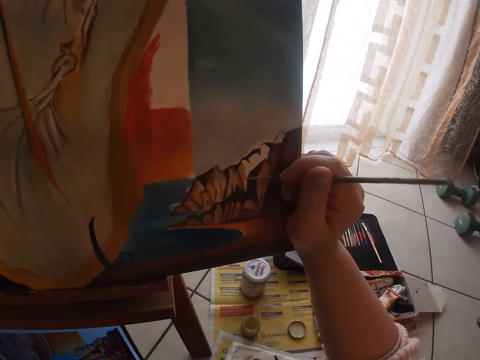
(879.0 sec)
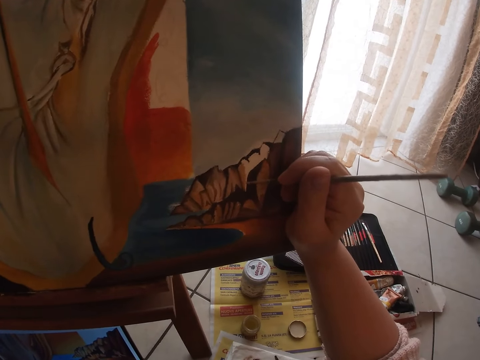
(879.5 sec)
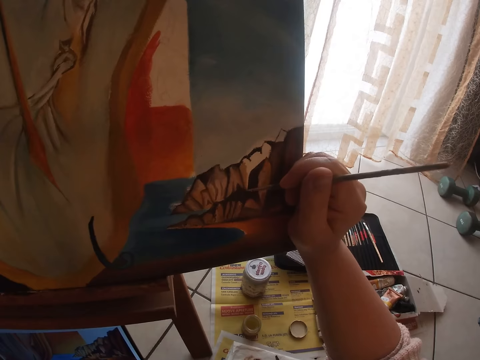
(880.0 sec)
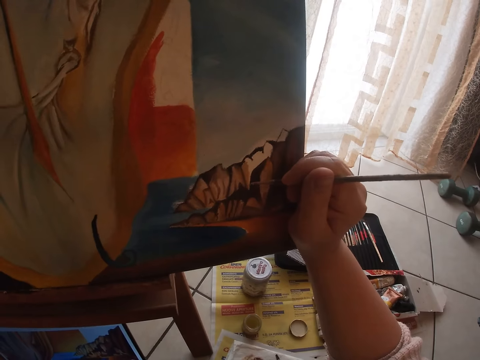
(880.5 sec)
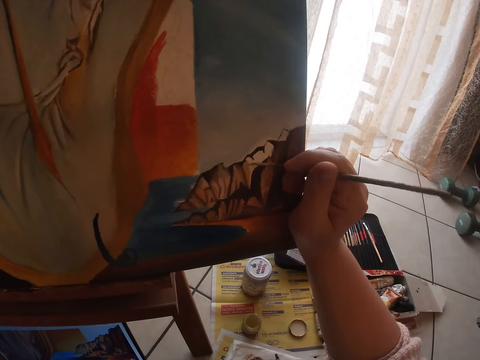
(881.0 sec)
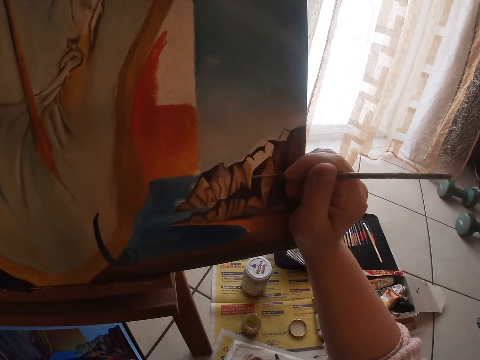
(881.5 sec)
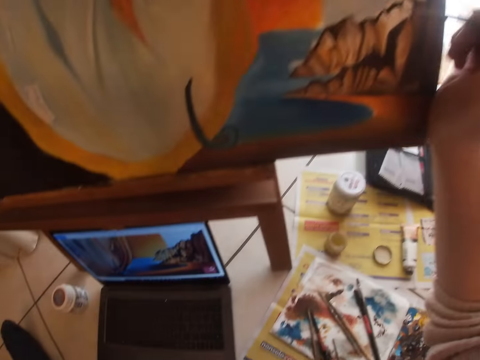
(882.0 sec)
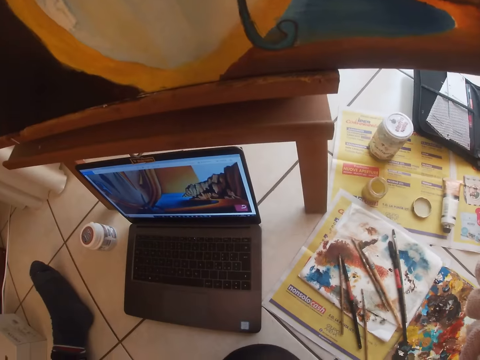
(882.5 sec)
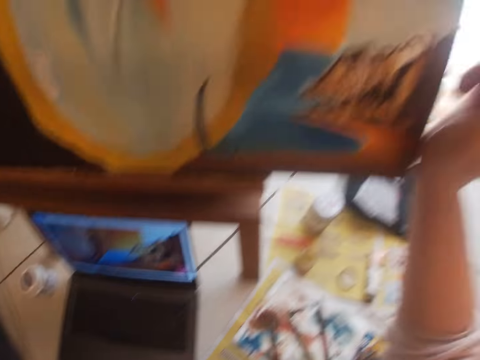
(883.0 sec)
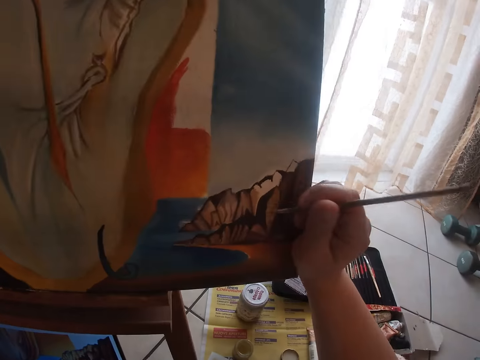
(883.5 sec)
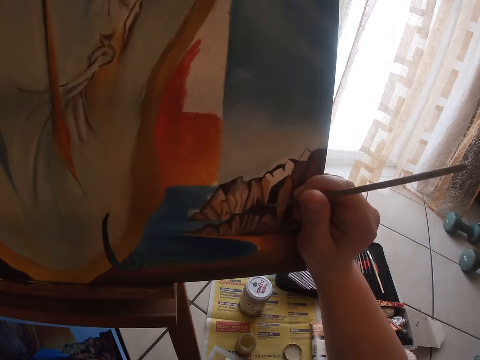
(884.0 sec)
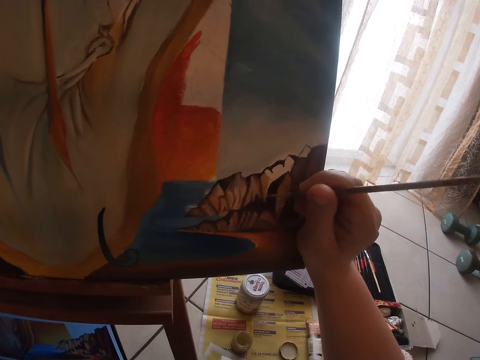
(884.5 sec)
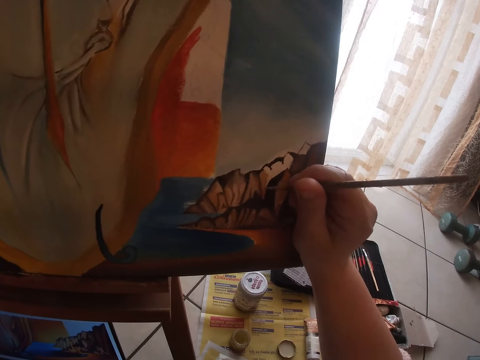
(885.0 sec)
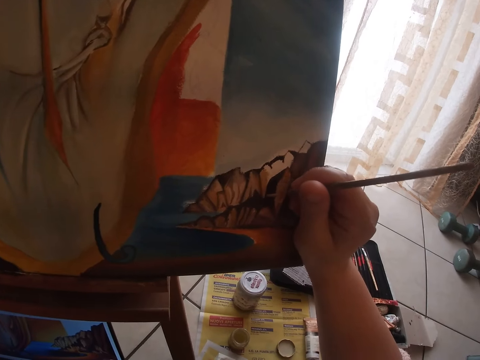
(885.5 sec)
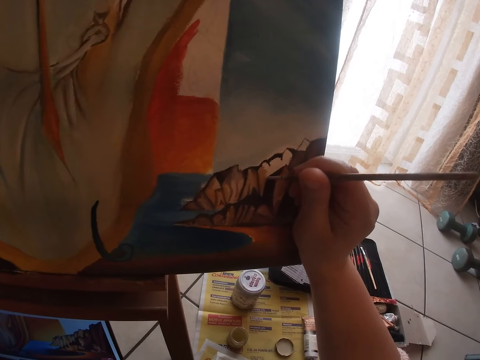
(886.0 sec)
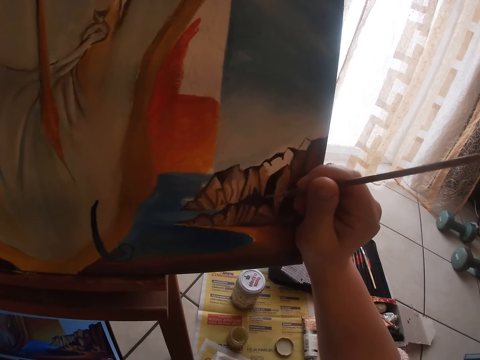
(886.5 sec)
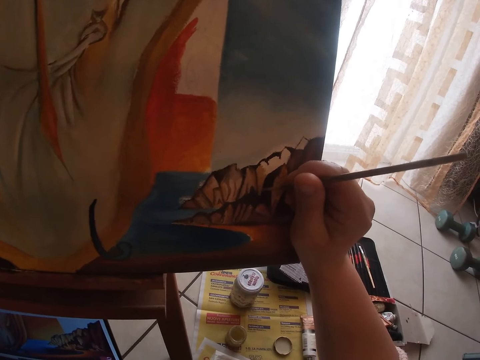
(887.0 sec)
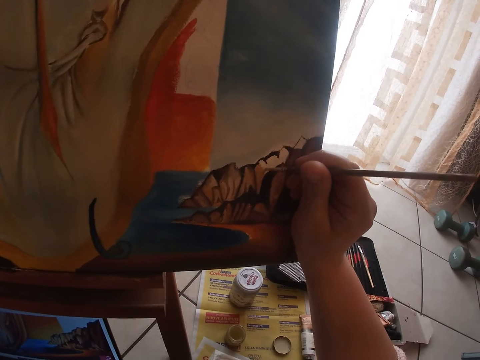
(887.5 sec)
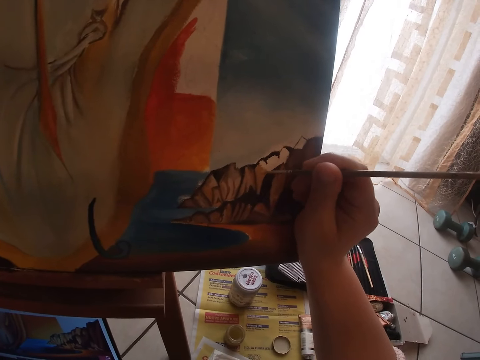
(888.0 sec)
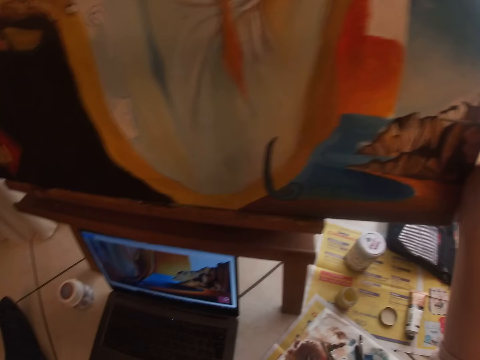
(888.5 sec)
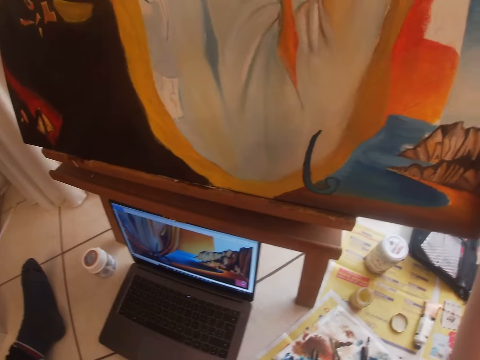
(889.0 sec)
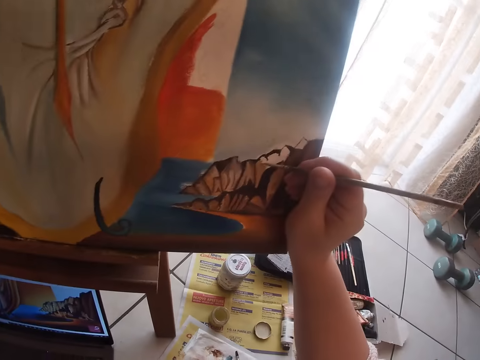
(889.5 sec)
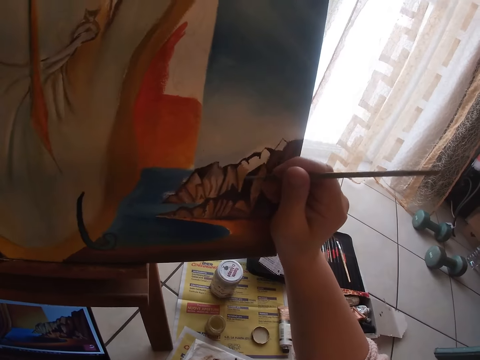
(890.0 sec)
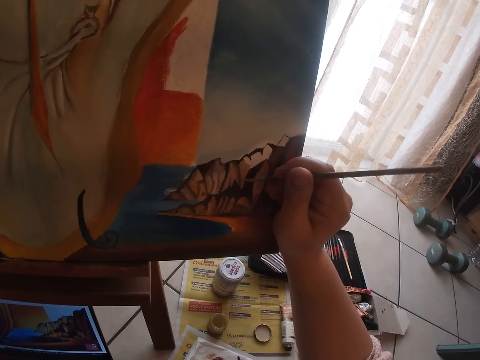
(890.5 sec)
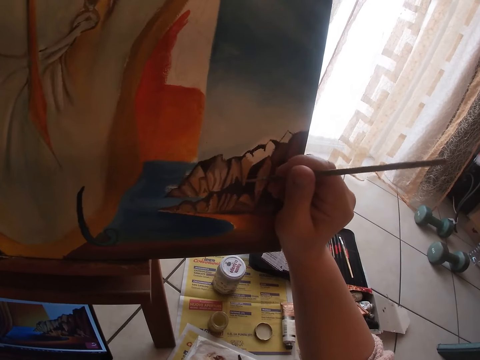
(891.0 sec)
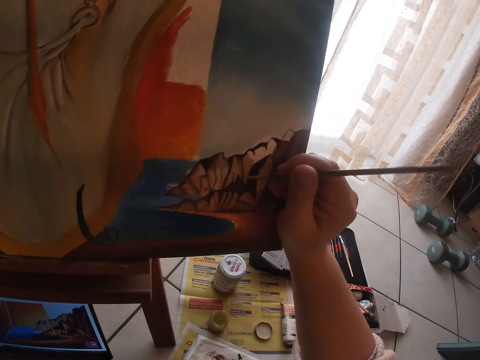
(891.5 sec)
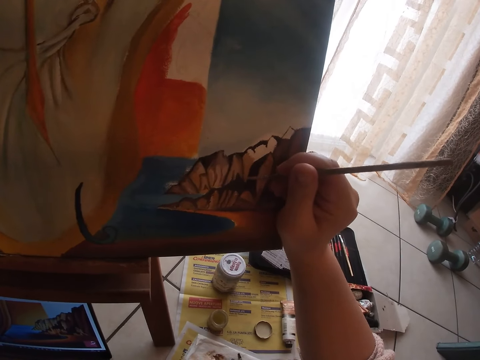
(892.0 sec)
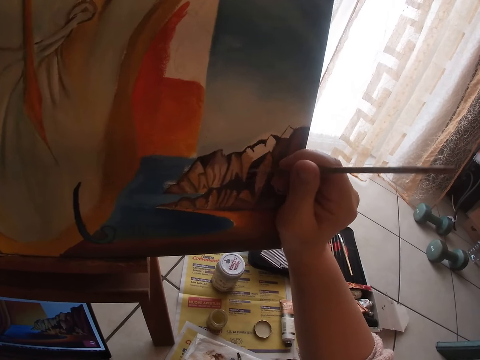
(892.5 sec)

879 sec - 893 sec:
The camera wearer looks at the painting. They paint the painting on the canvas using the paintbrush. They look at the painting. They paint the painting on the canvas using the paintbrush.

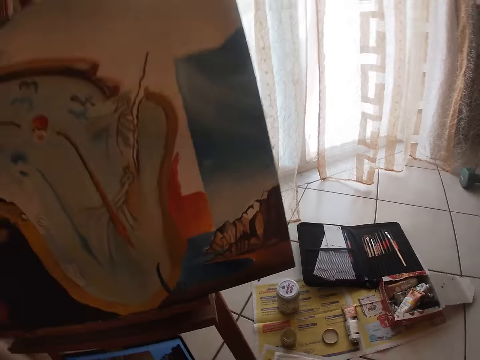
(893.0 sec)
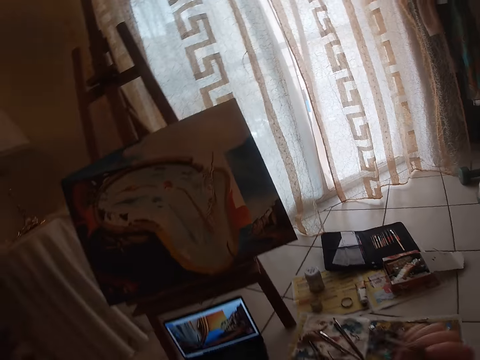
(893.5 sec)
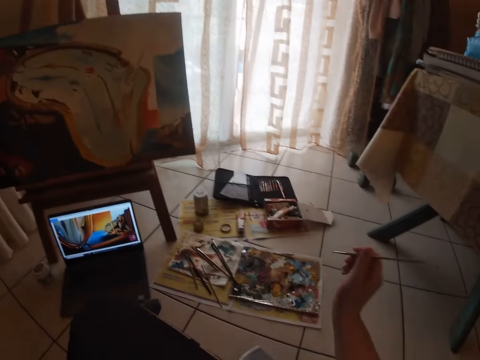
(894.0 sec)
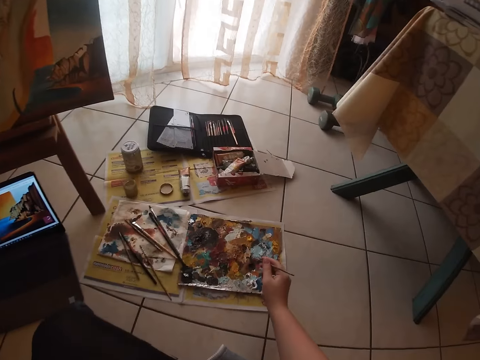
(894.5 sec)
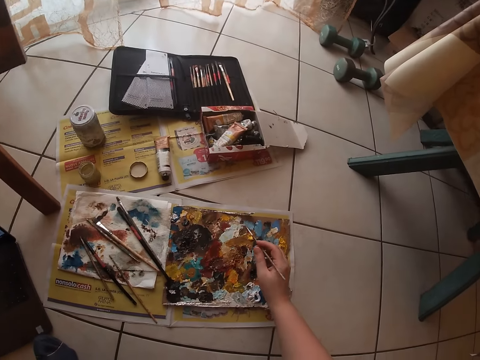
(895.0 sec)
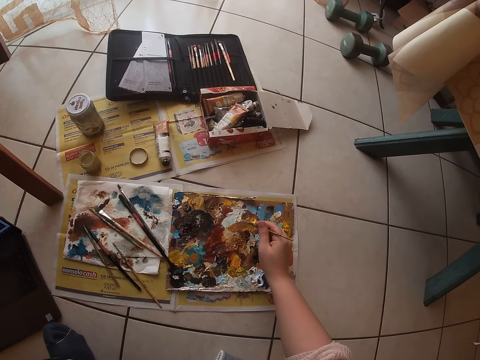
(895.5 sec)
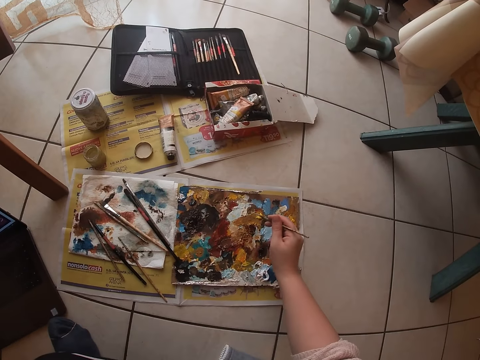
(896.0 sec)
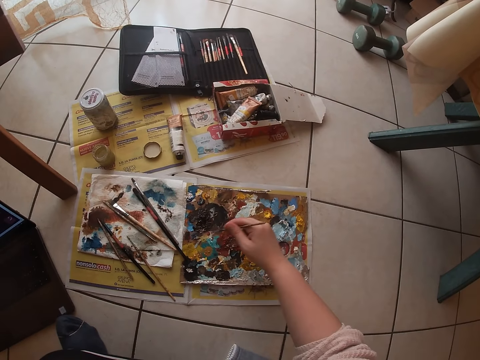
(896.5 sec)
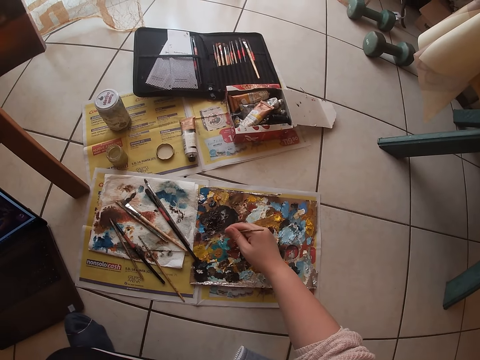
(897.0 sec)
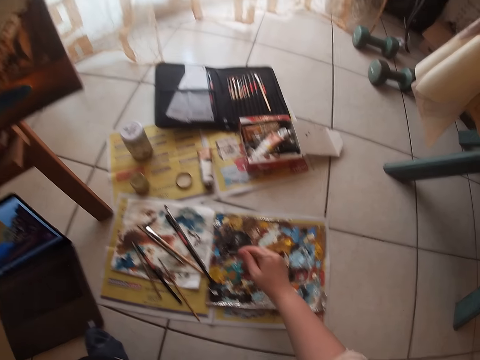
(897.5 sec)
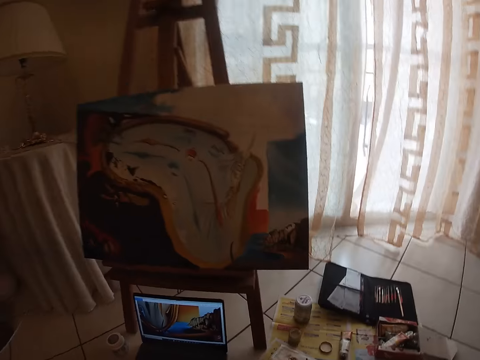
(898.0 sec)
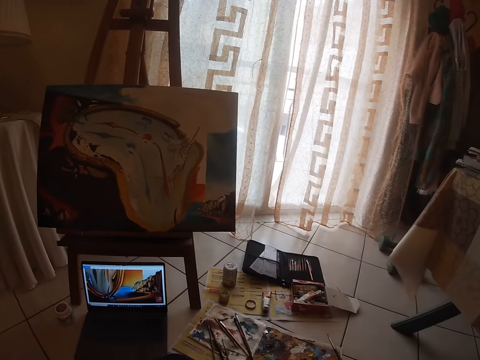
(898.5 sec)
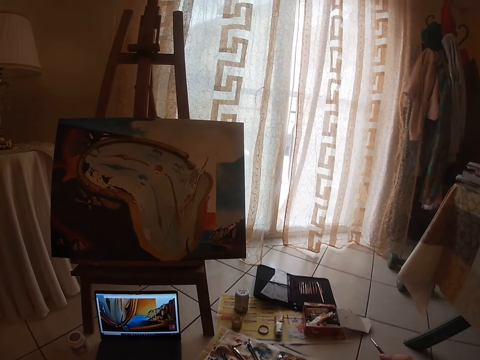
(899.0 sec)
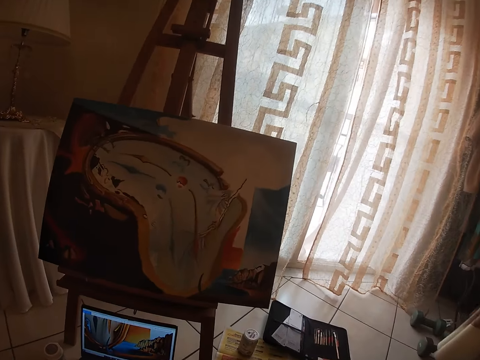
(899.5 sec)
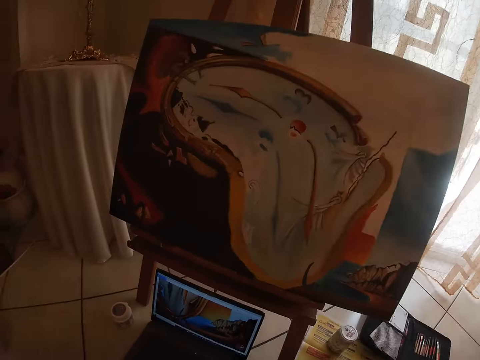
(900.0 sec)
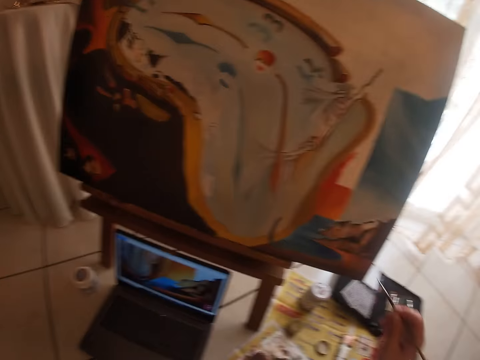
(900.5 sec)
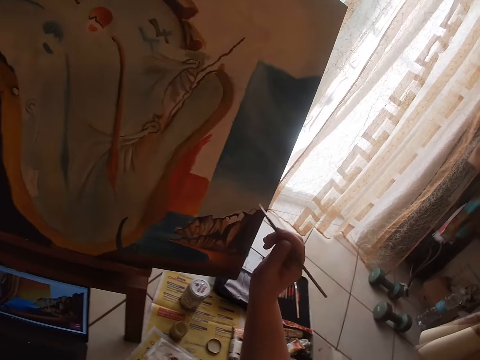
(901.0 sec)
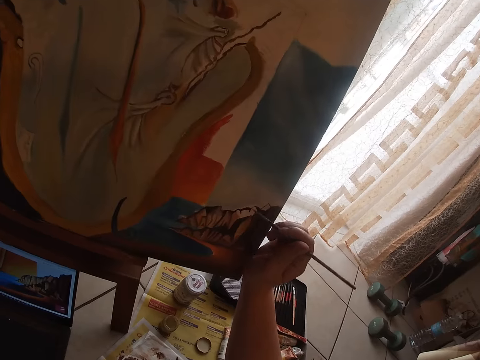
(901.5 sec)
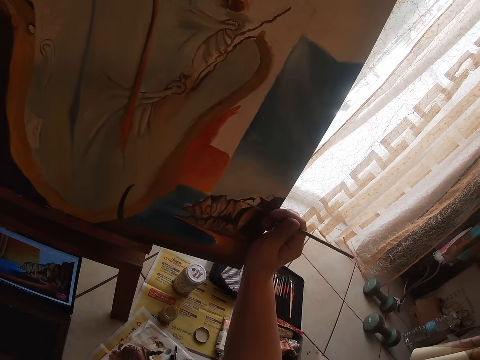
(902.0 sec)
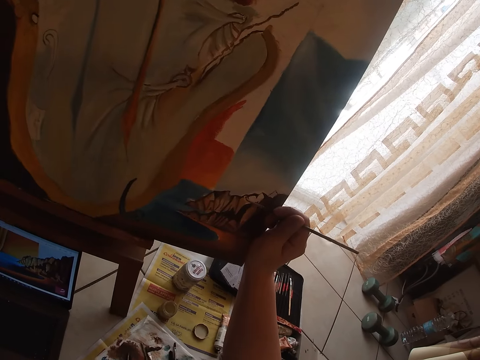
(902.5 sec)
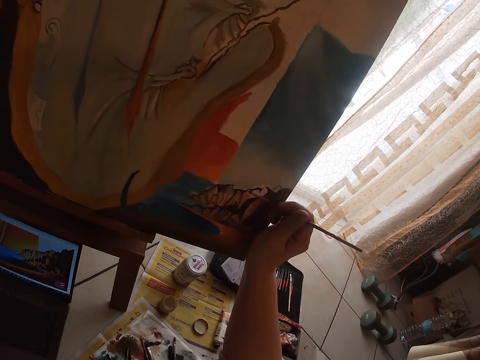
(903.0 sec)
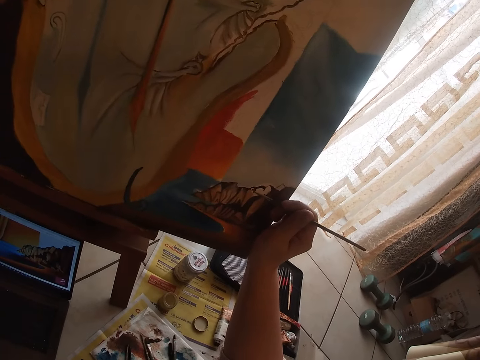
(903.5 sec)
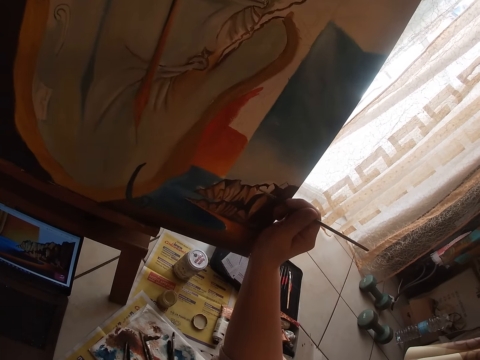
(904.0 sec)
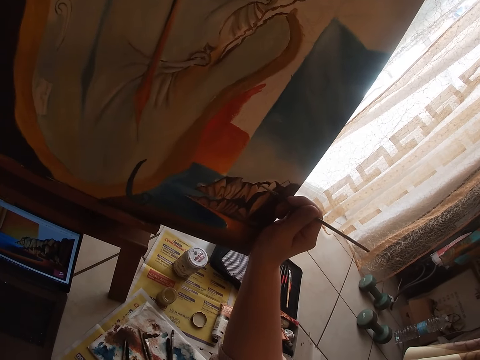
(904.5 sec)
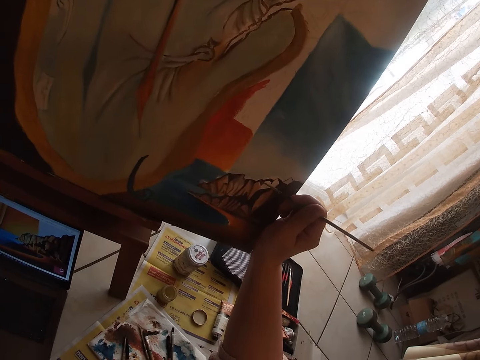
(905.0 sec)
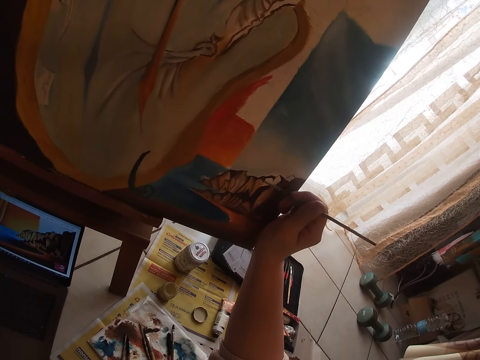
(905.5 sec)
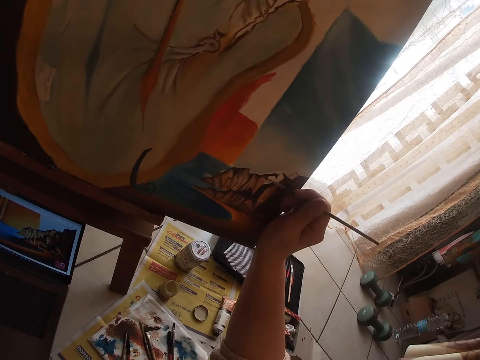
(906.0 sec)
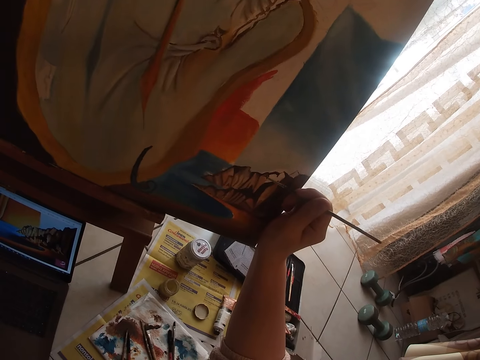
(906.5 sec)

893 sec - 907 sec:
The camera wearer looks at the painting. They scoop some paint from the paint palette. They look at the painting. They paint the painting on the canvas using the paintbrush. They dab the paintbrush on the paint palette.
